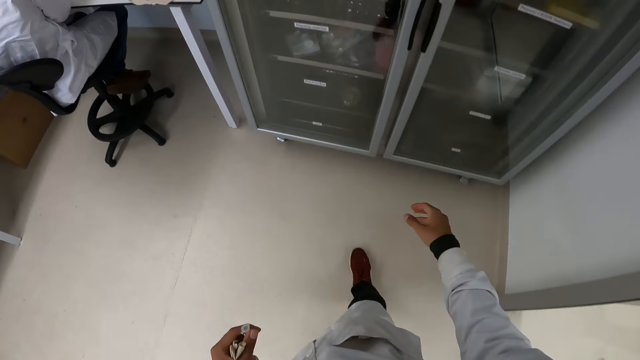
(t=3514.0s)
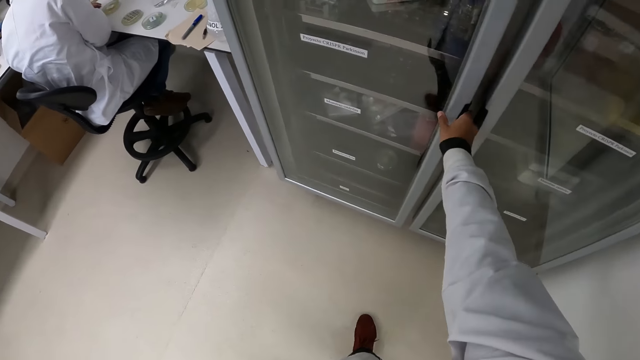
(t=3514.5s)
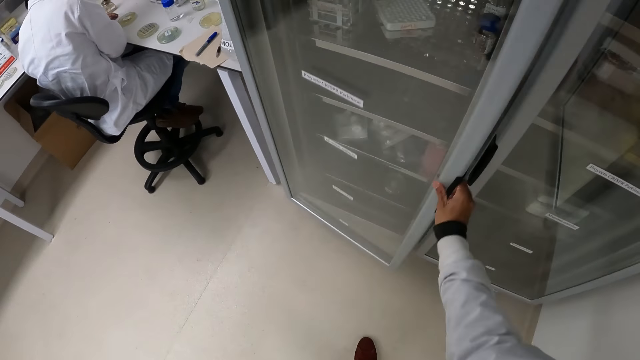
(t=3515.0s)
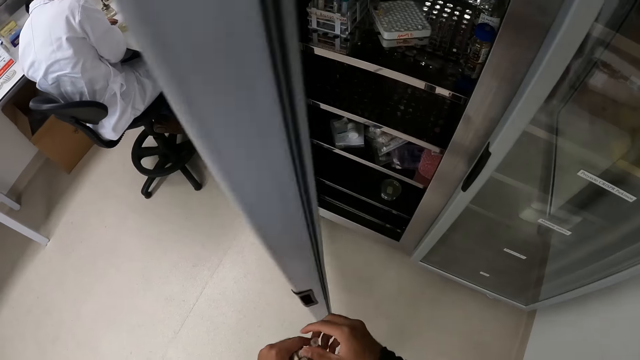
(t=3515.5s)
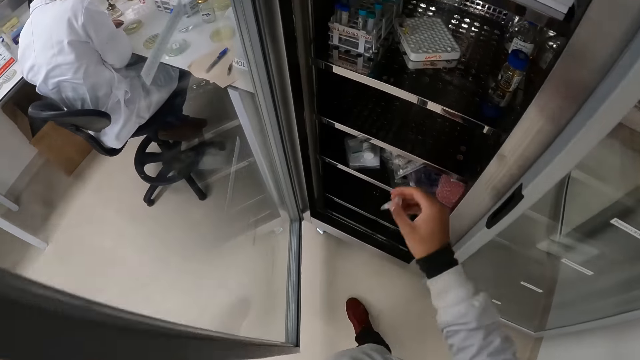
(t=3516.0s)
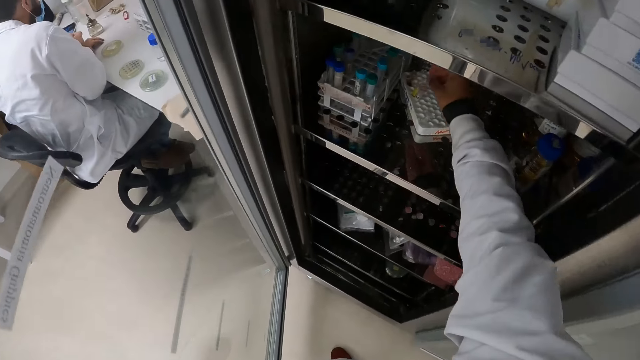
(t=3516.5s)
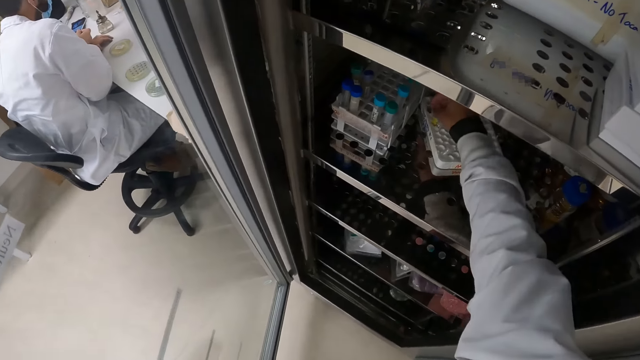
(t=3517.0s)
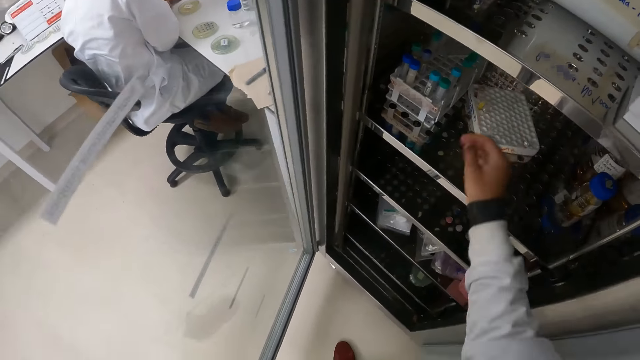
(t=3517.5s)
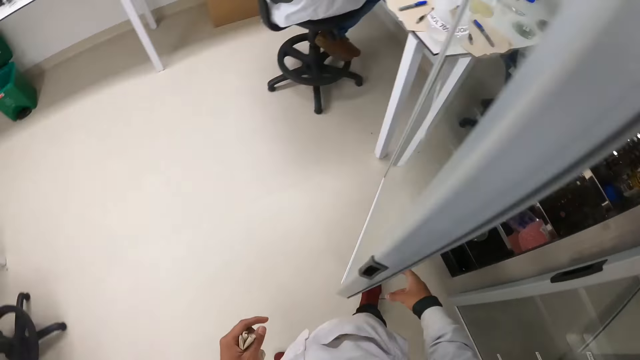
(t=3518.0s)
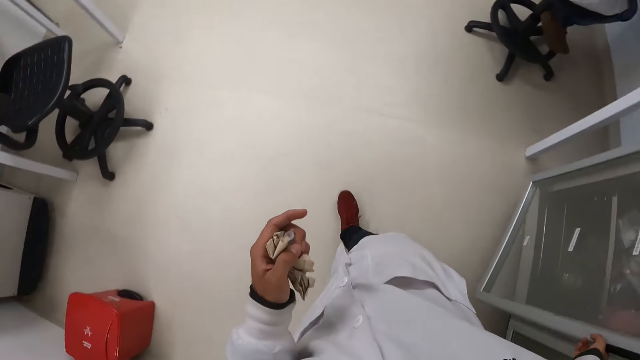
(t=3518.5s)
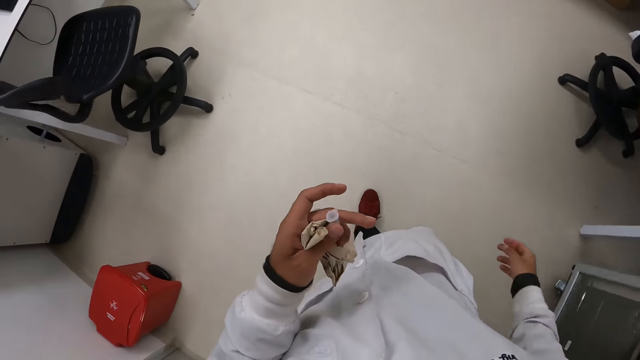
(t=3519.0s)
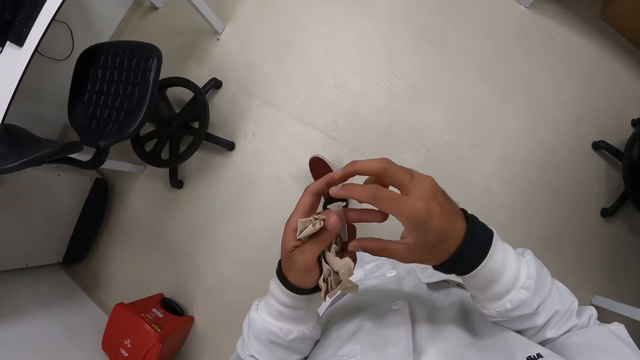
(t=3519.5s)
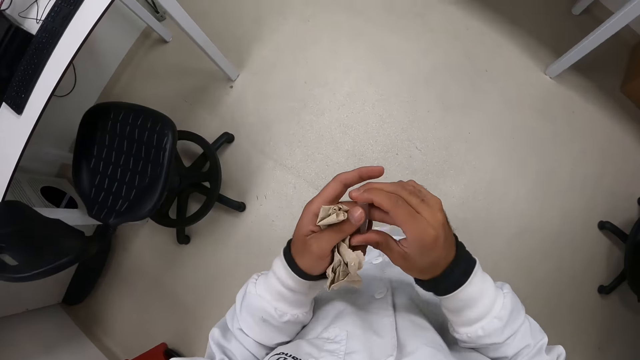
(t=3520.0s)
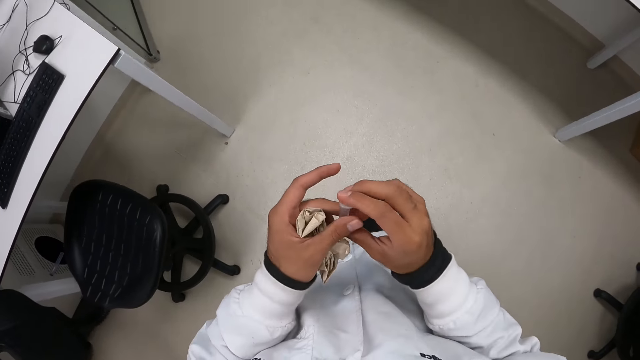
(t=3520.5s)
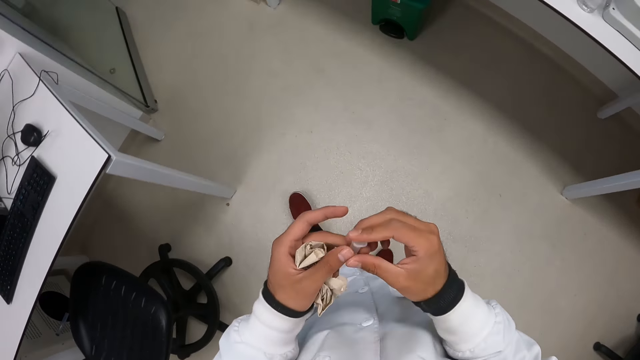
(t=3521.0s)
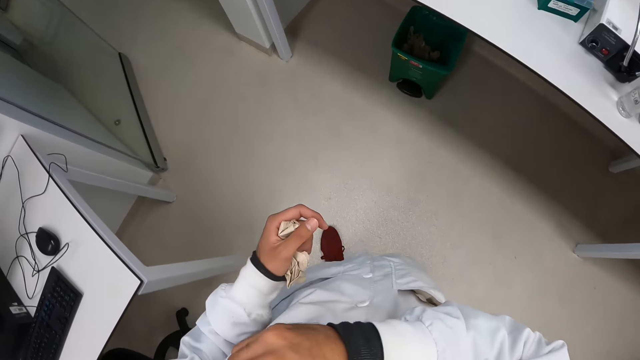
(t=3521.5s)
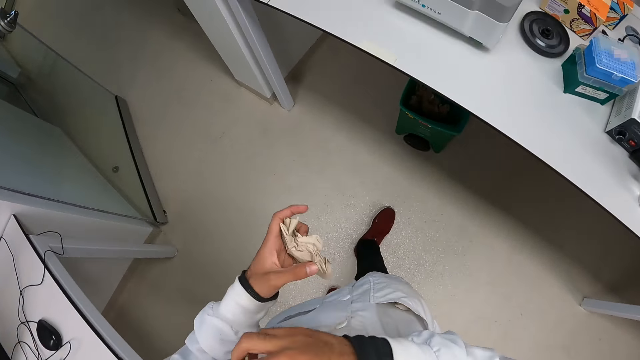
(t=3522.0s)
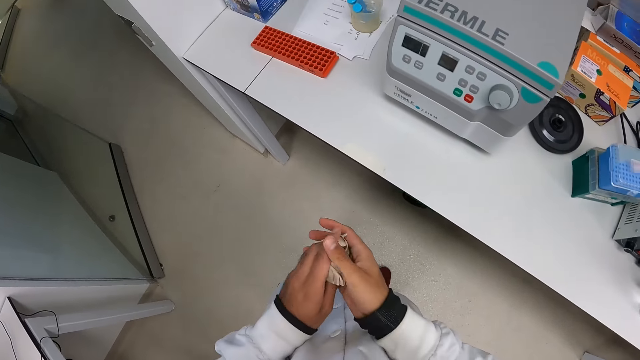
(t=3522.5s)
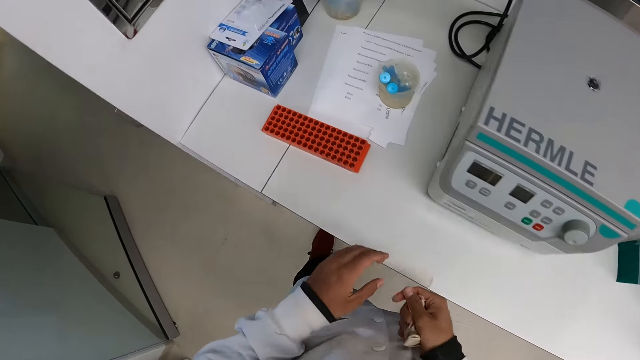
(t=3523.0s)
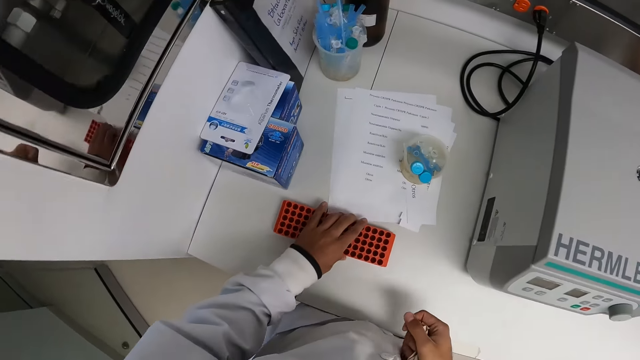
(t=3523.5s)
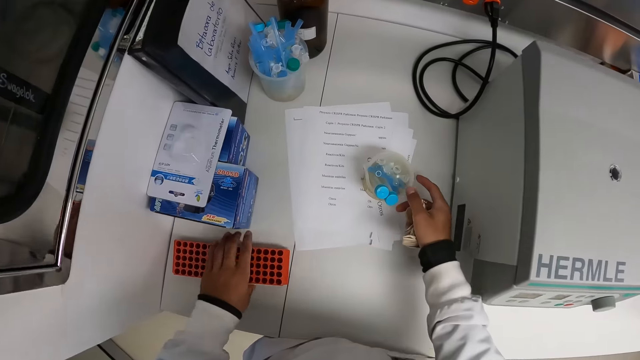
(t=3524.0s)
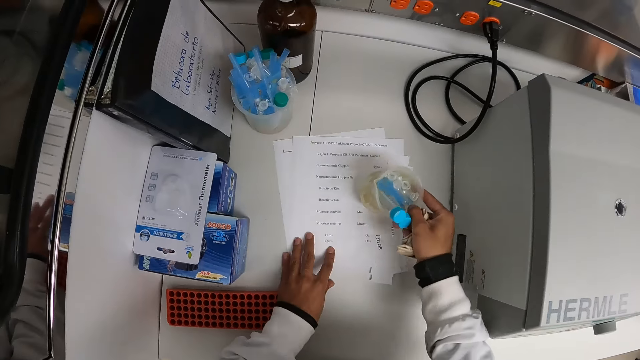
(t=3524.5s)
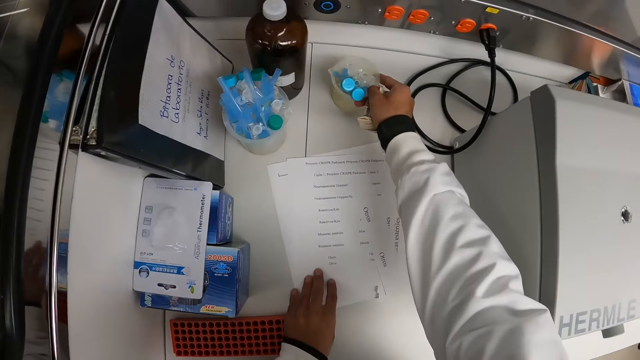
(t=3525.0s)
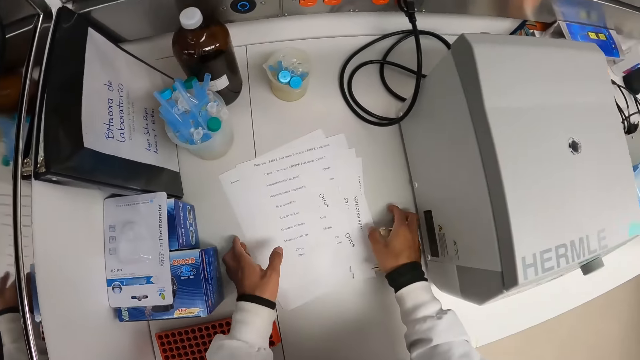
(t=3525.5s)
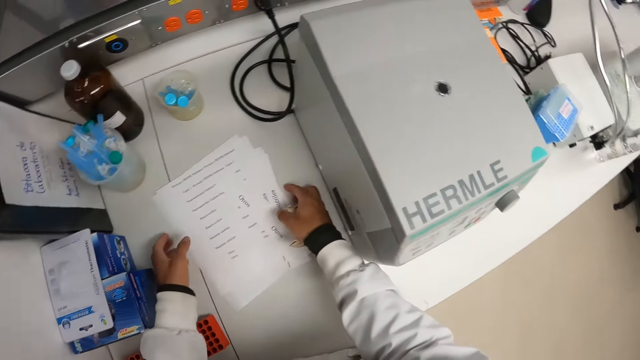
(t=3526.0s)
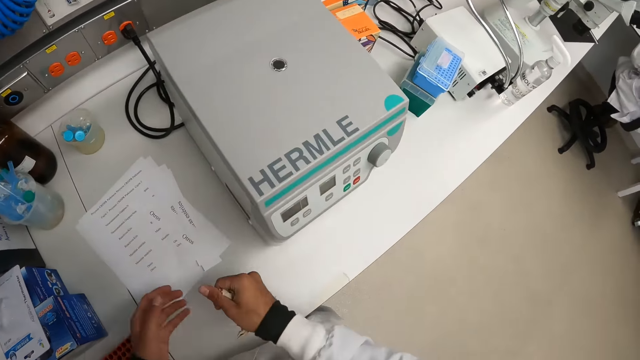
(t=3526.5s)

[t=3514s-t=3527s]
The camera wearer opens the glass shelf with his right hand. He passes the small plastic container from his left hand to his right hand. He places the small plastic container in the plastic rack in the glass shelf with his right hand. He closes the glass shelf with his right hand. He holds the small plastic container with his hands. He puts the small plastic container in the pocket on his lab coat with his right hand. He passes the paper in his left hand to his right hand. He drags the plastic on the table with his left hand. He adjusts the plastic rack on the table with his left hand. He picks up a plastic beaker from the table with his right hand. He drops the plastic beaker on the table with his right hand. He adjusts papers on the table with both hands.

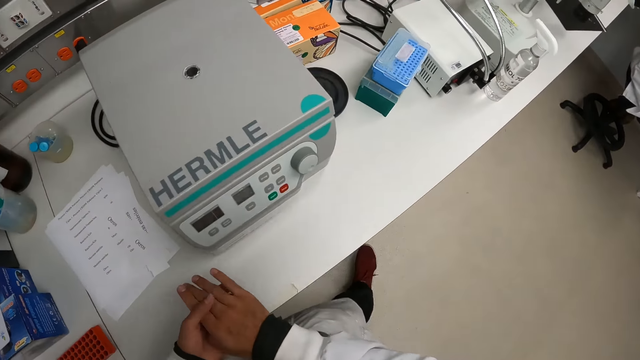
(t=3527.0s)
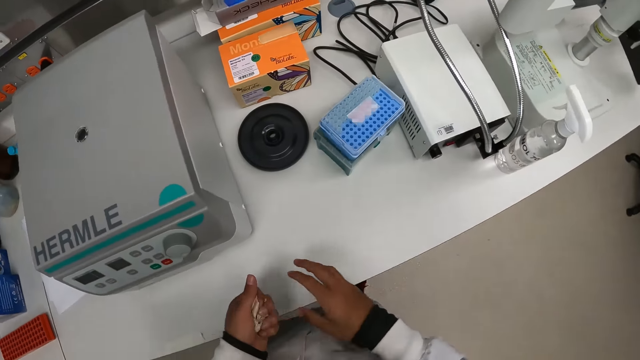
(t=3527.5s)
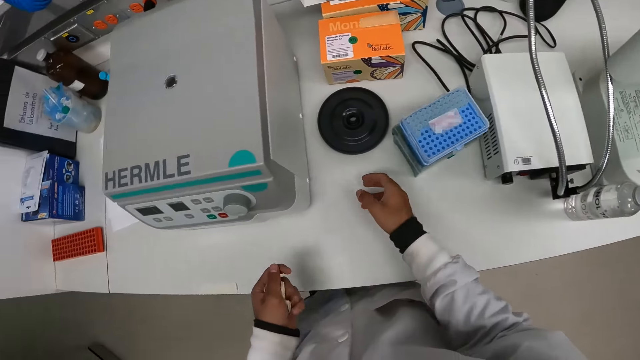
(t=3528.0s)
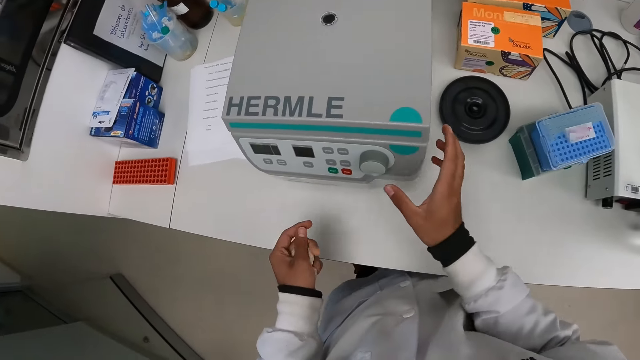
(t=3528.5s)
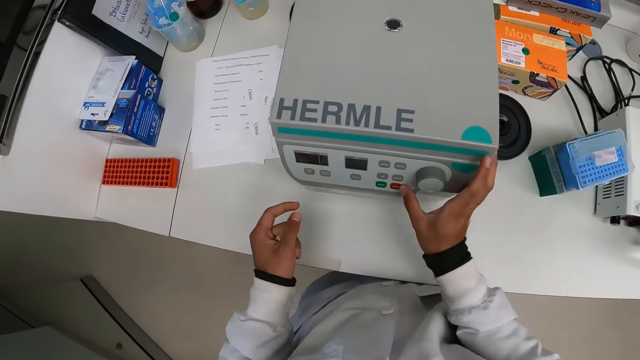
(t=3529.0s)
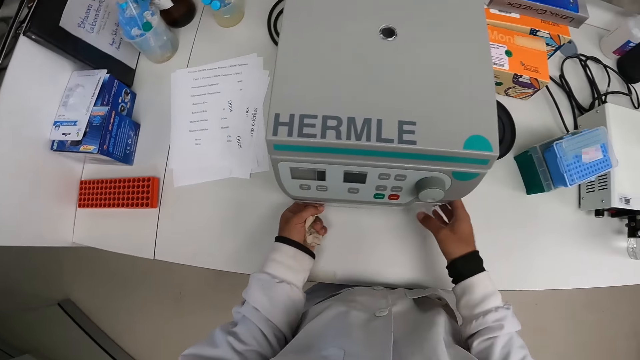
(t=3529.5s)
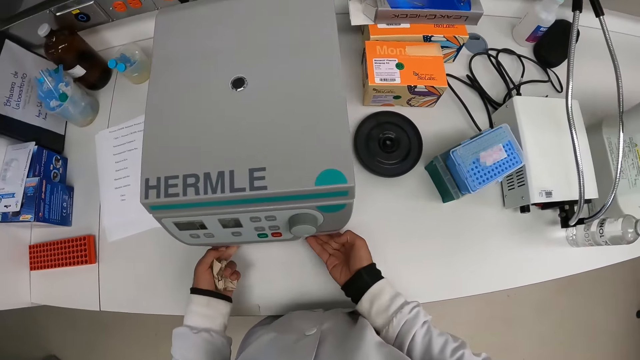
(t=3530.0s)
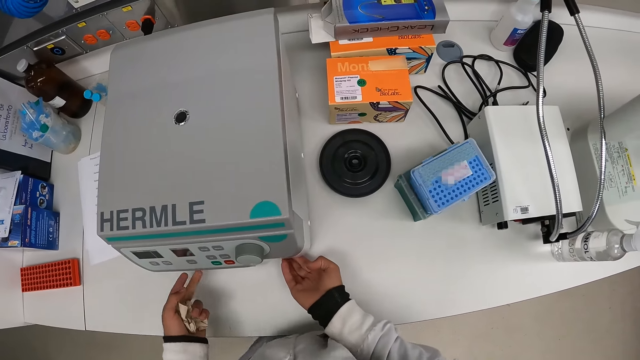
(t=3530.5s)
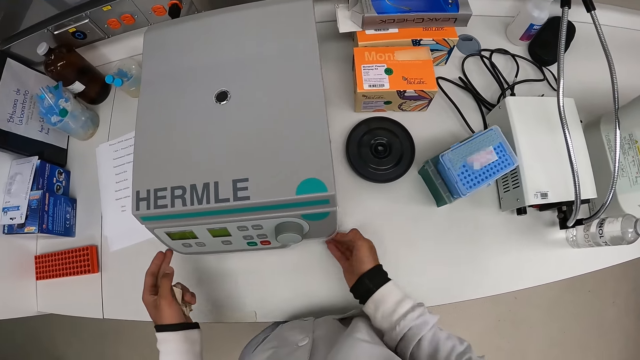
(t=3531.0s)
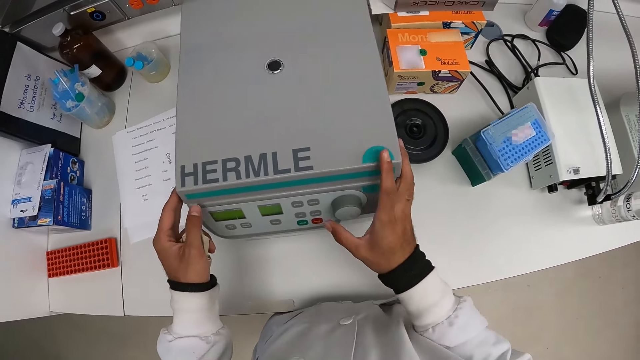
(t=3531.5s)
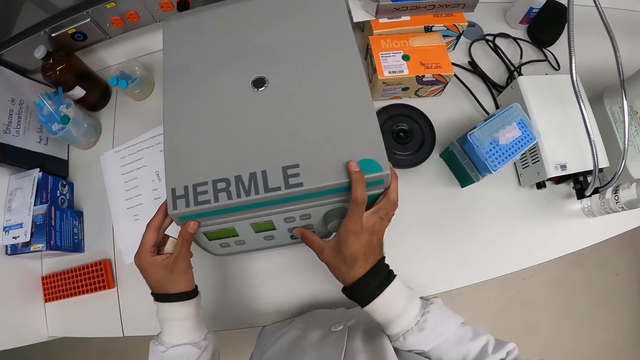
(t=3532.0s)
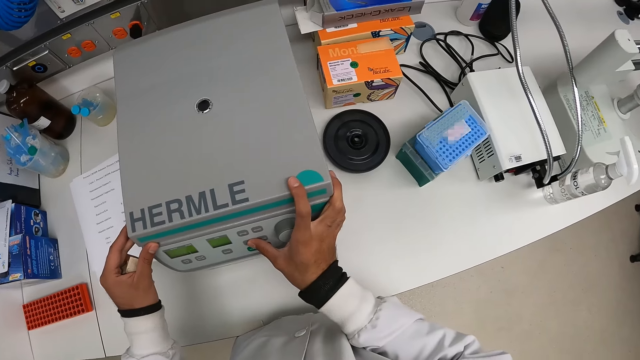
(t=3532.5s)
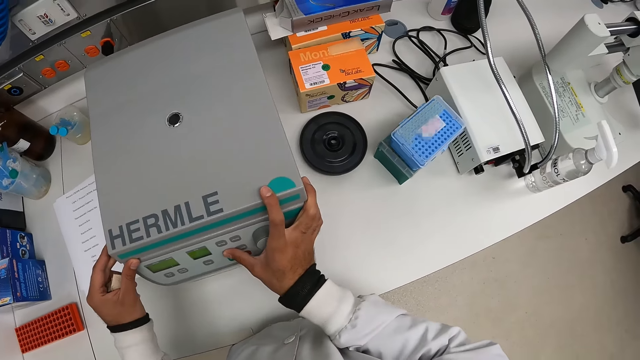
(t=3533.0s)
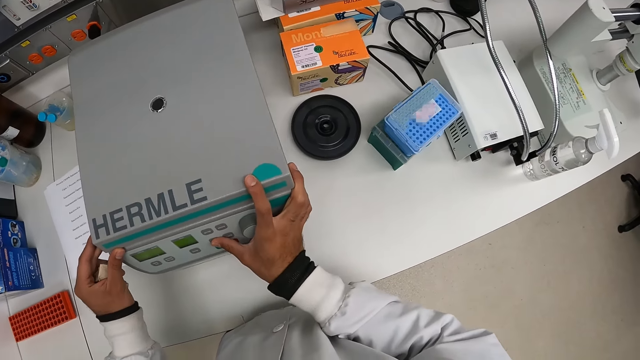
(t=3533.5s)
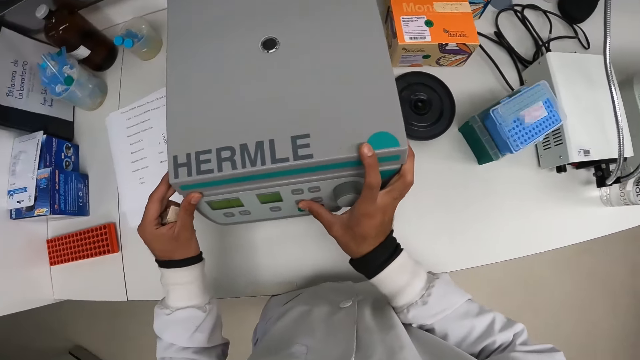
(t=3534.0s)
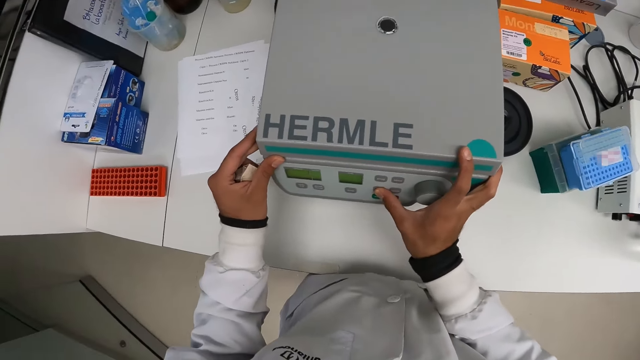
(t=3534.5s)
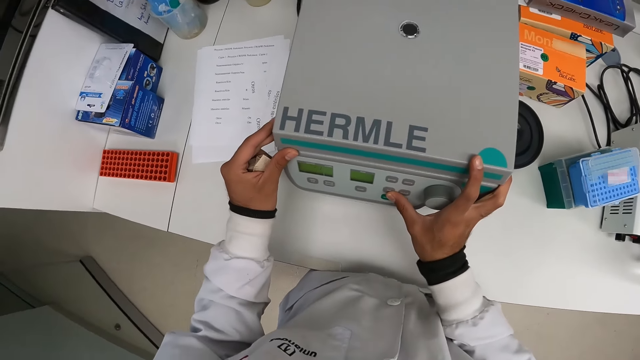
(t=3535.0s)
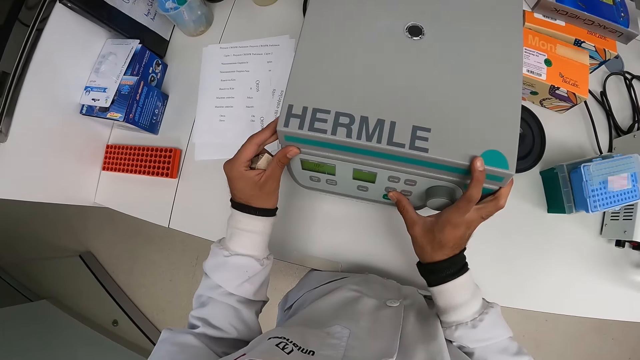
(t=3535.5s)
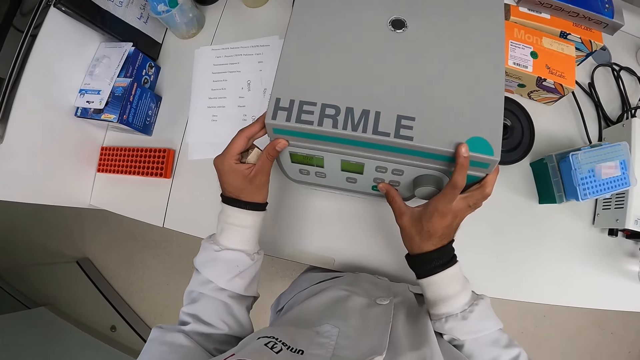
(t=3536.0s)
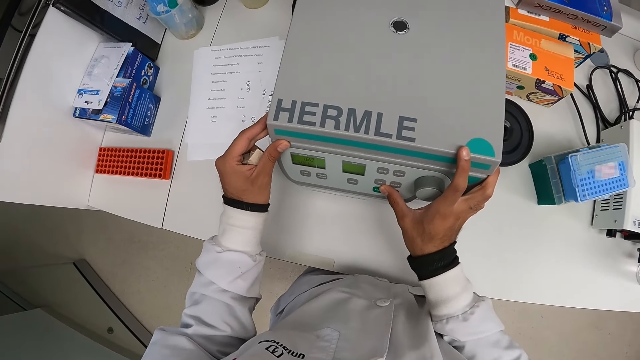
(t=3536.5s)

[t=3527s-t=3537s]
The camera wearer holds the paper with the other hand. He passes the paper from his right hand to his left hand. He touches an operation panel of a centrifuge on the table with his right hand. He switches on the centrifuge on the table with his right hand. He holds the centrifuge on the table with both hands. He touches the operation panel of the centrifuge on the table with his right hand.
